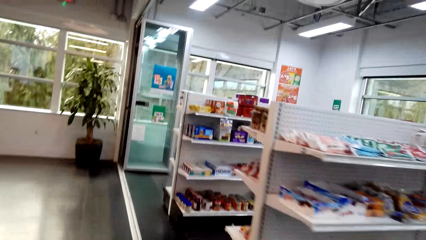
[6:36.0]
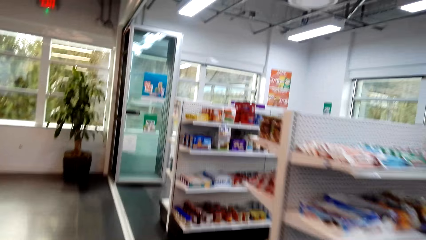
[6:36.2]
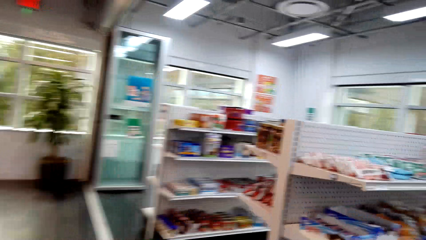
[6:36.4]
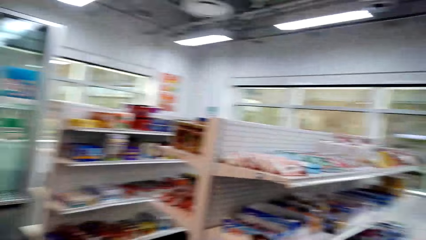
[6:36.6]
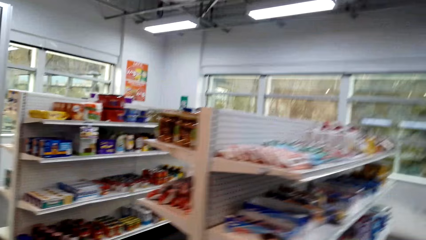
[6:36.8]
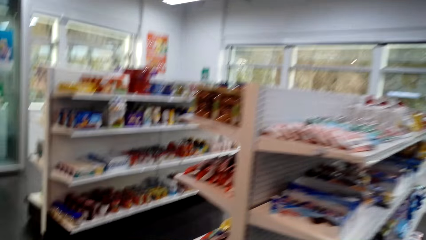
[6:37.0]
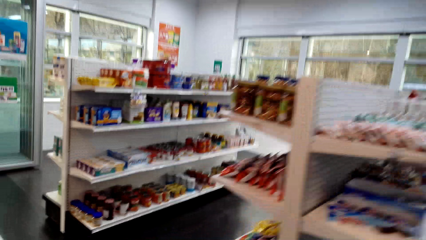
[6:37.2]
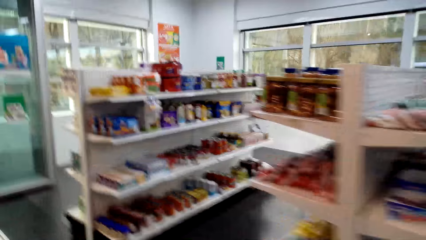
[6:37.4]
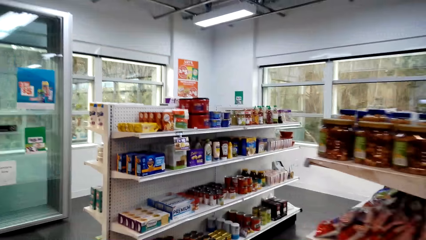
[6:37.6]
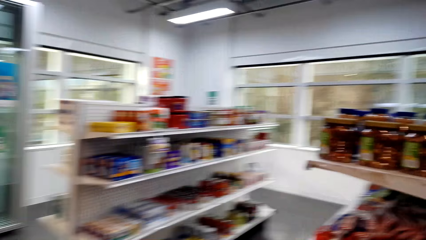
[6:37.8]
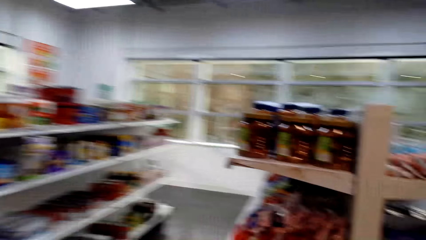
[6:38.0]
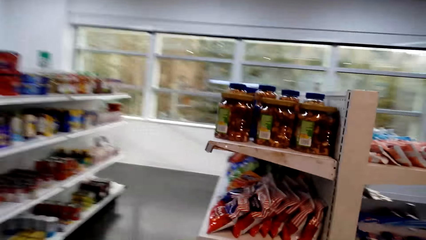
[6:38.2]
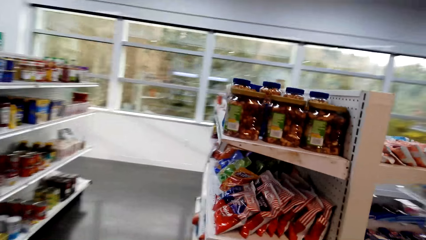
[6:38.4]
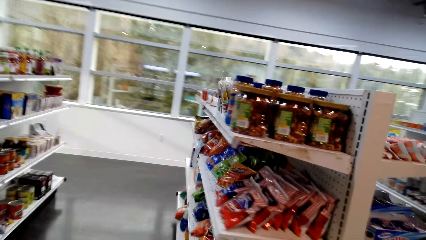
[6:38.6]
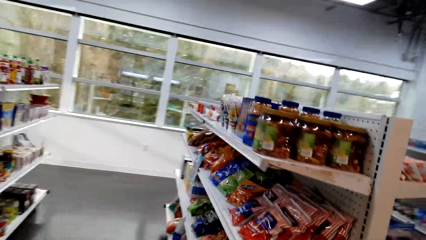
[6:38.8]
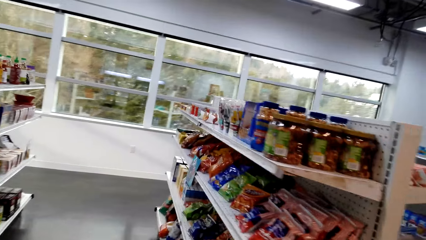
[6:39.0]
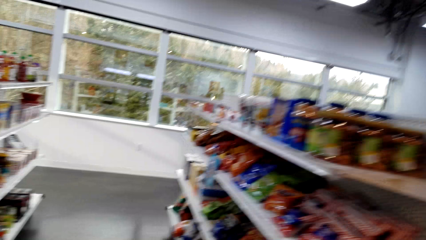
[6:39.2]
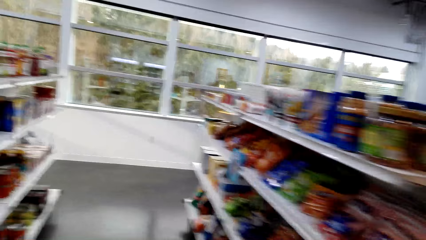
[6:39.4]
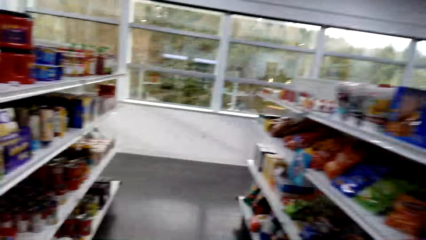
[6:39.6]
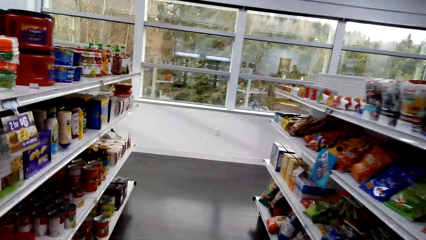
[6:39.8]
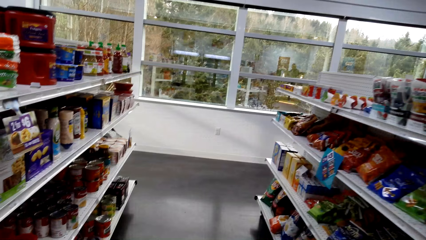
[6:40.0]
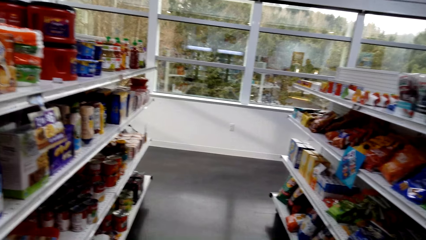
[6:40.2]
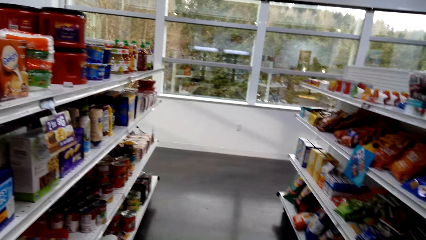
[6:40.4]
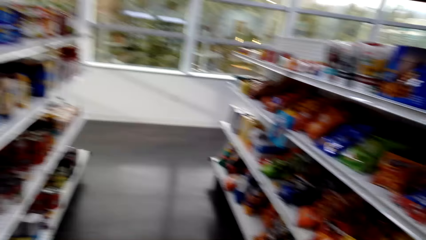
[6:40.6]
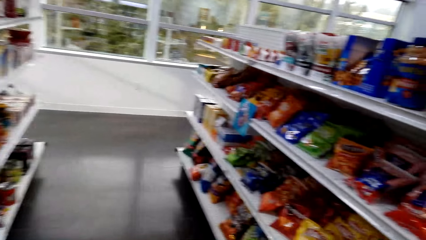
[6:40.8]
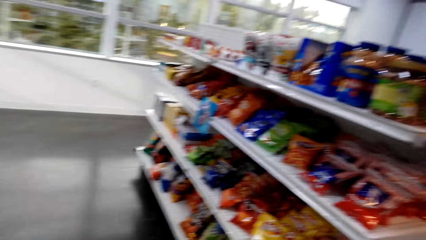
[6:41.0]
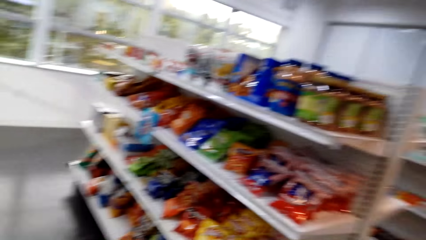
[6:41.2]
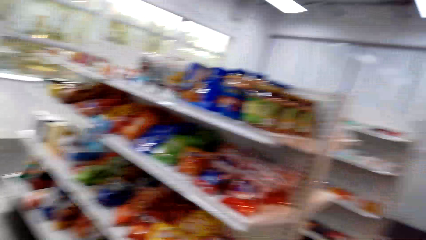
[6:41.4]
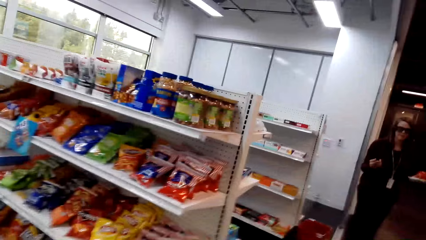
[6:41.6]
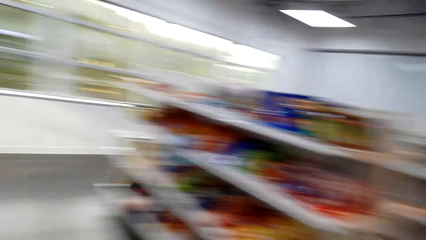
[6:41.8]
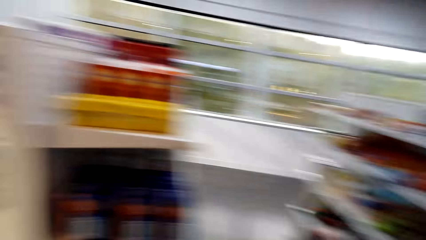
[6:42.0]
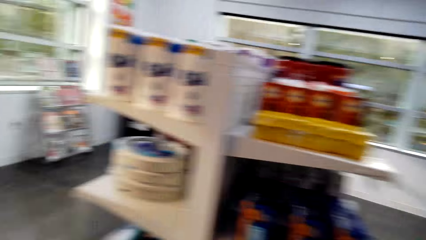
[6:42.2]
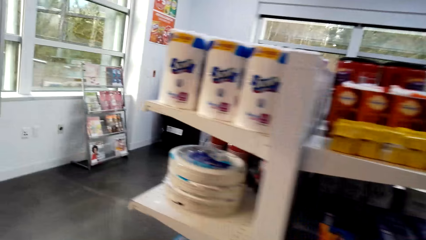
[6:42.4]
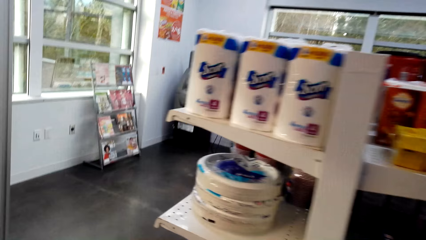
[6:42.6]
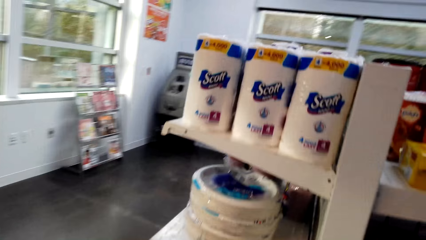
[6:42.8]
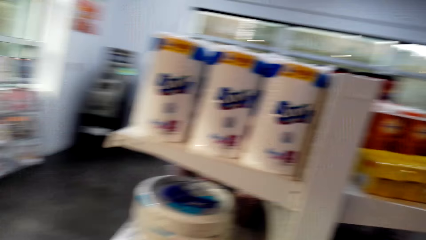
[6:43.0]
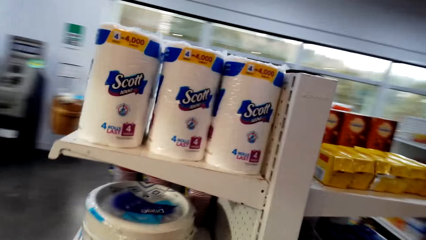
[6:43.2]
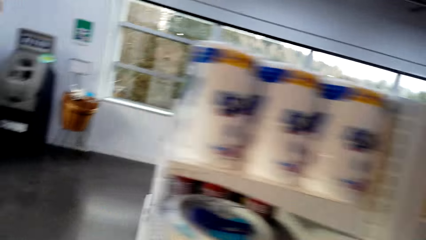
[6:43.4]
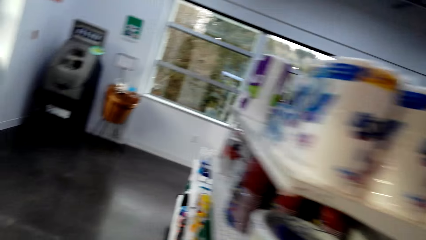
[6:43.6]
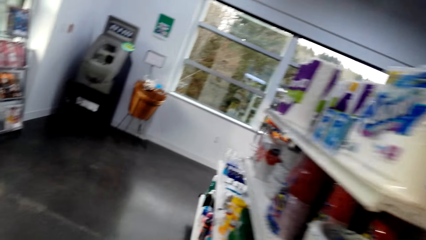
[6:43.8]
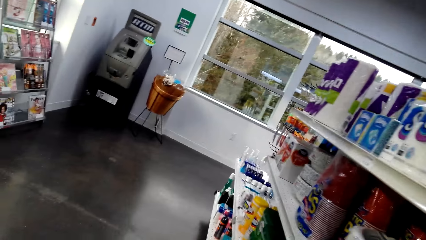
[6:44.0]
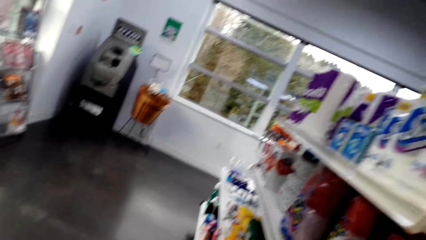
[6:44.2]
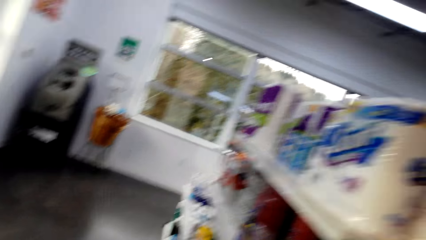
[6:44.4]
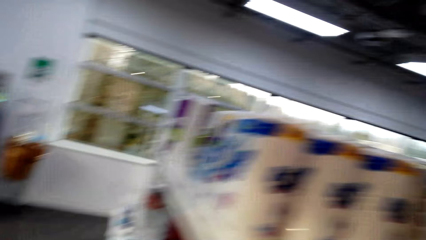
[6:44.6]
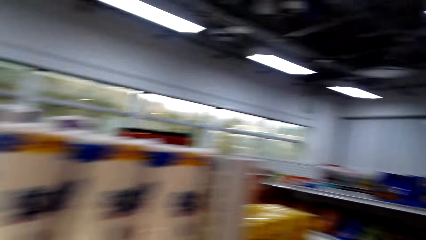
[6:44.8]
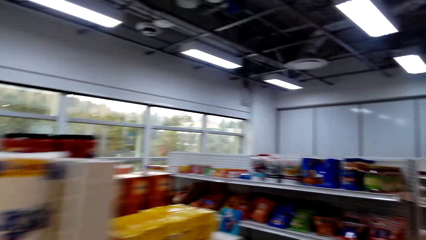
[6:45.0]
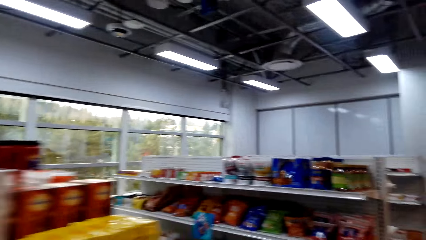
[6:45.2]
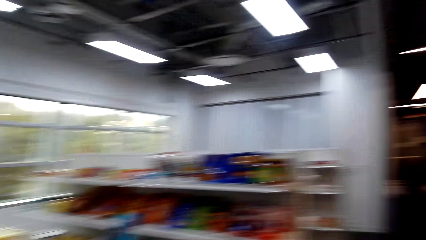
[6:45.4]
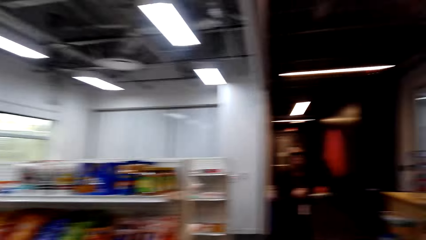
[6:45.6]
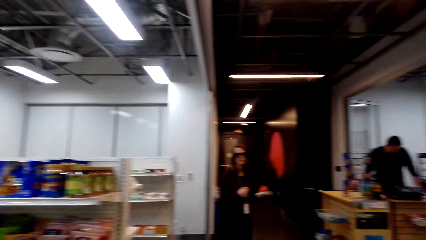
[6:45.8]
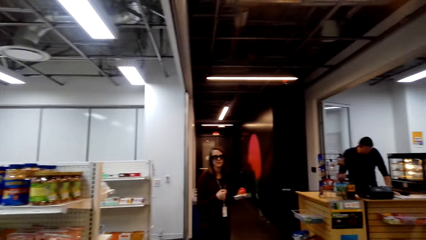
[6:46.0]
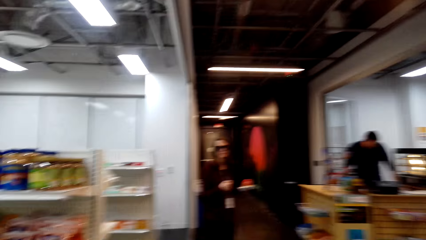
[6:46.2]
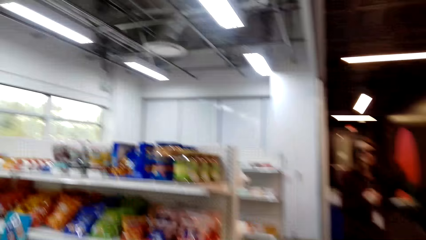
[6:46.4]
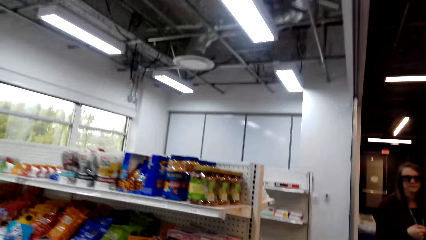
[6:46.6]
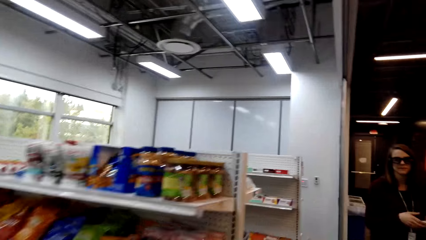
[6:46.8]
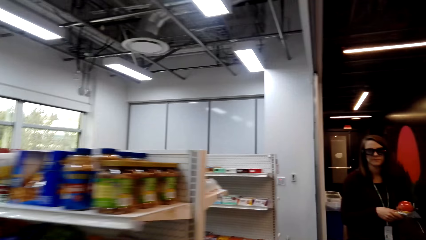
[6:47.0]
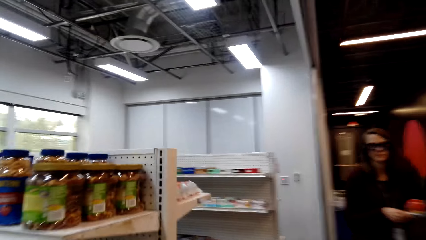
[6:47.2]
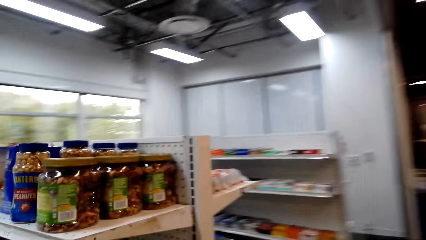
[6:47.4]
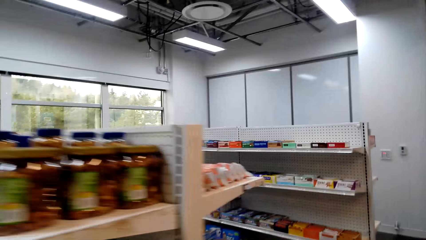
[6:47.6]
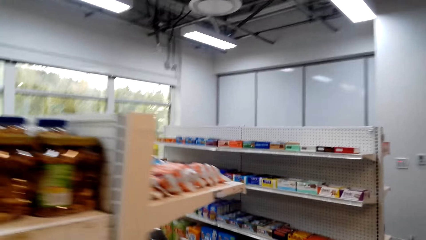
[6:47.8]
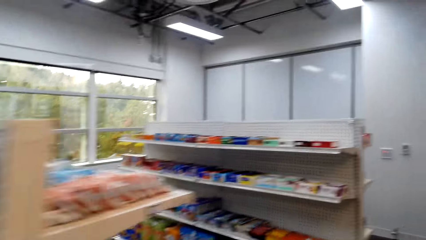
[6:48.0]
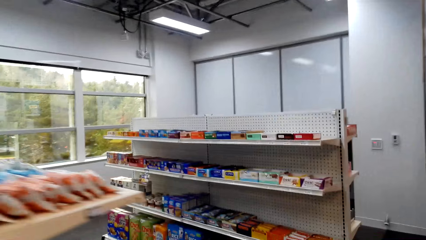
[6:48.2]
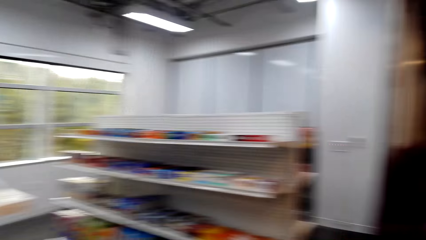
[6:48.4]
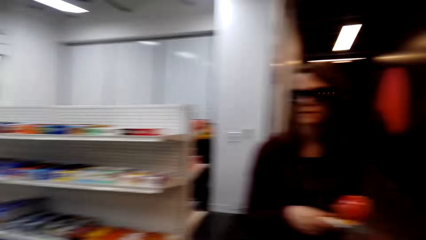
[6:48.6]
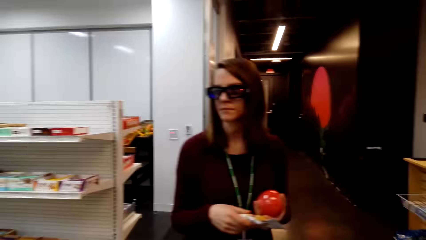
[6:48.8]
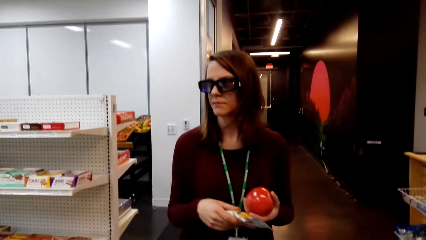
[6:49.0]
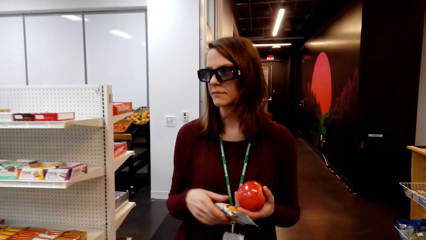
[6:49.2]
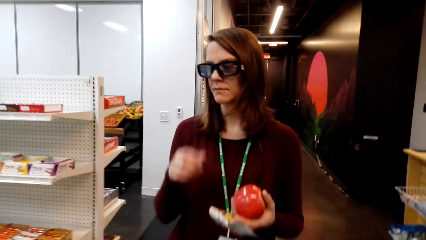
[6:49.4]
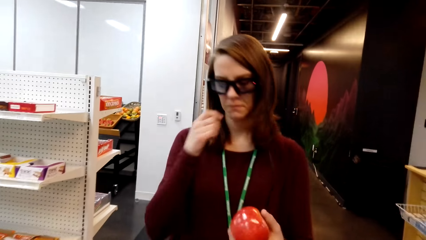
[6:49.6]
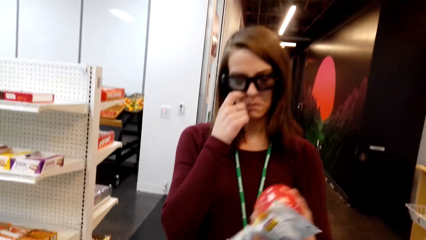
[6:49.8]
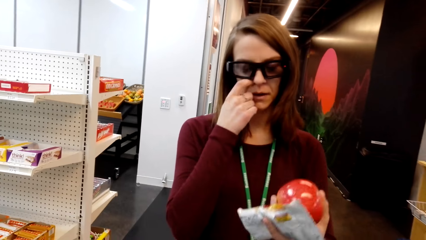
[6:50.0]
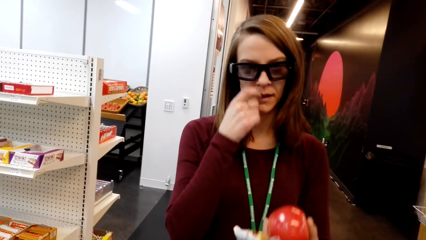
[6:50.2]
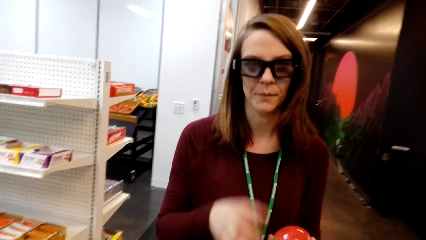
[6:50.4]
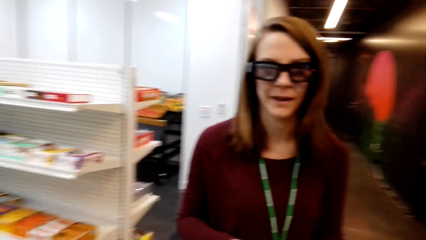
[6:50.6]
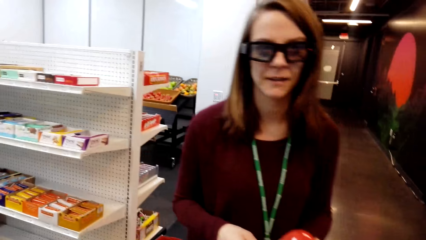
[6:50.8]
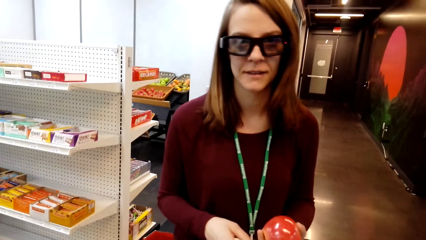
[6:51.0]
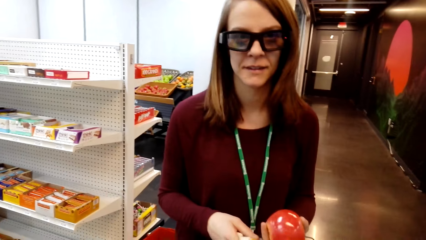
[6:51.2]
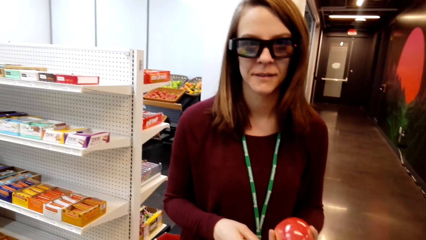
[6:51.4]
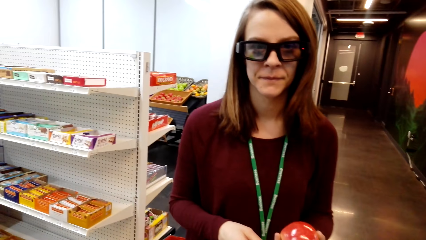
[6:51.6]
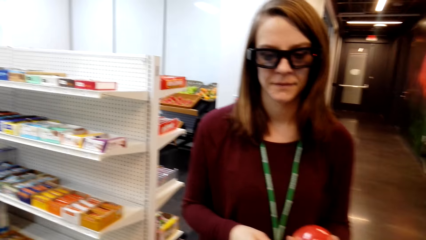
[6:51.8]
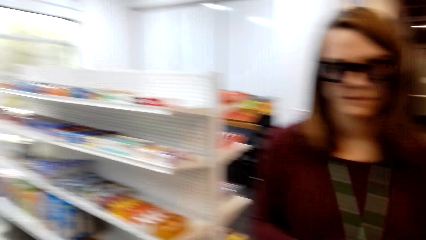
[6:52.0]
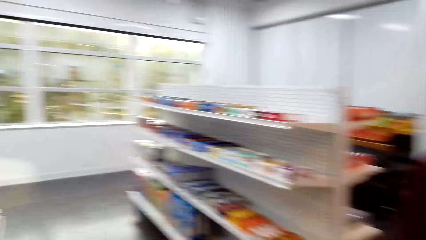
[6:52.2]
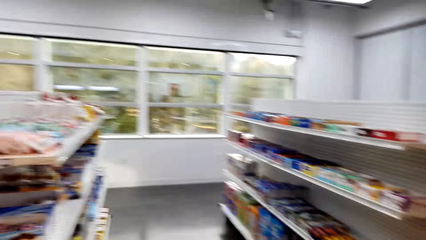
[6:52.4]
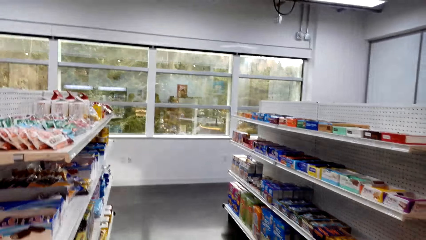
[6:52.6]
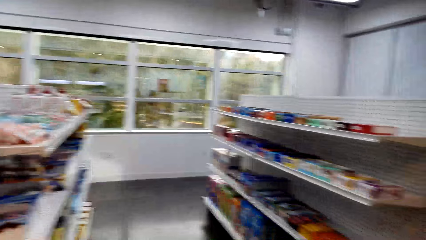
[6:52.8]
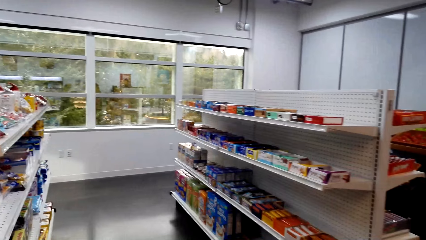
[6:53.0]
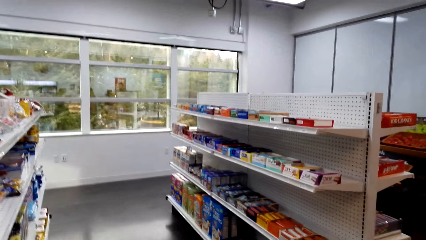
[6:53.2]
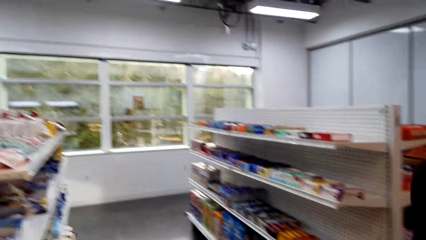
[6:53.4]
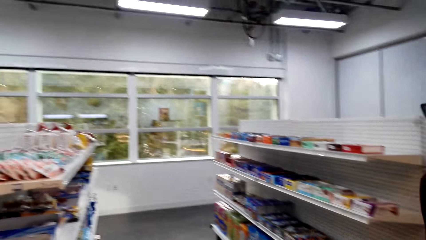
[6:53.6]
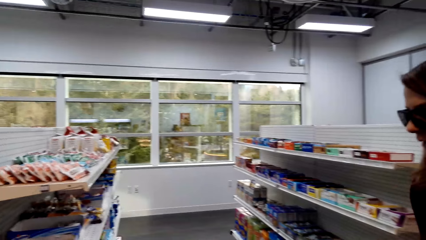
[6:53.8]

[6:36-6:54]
The camera wearer converses with a person. The person converses to the camera wearer.
